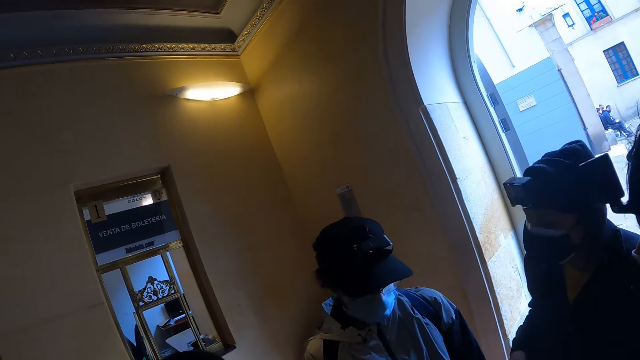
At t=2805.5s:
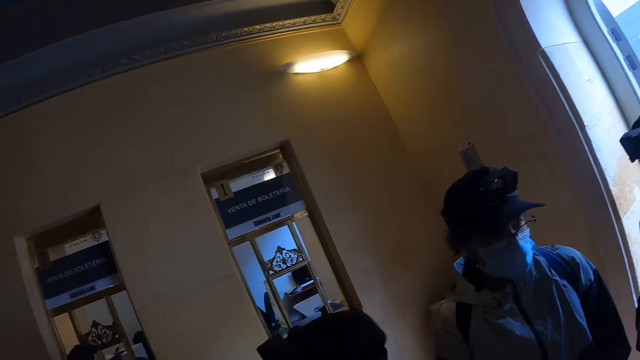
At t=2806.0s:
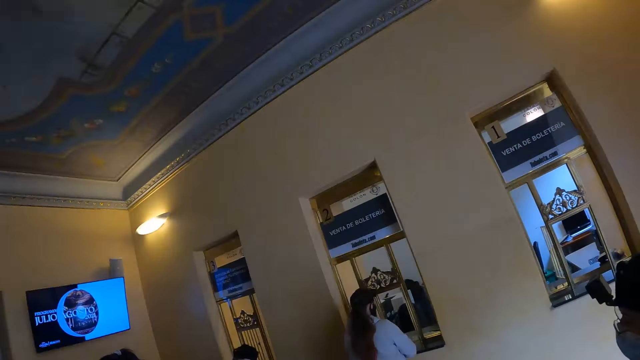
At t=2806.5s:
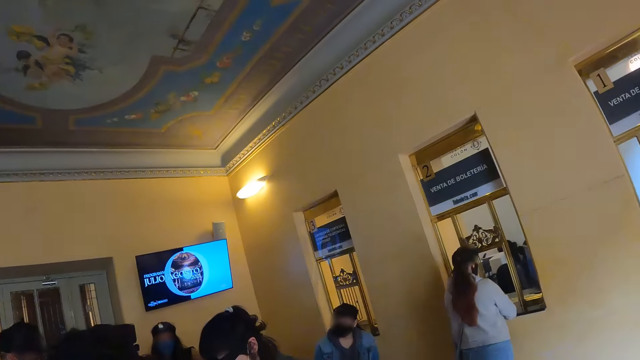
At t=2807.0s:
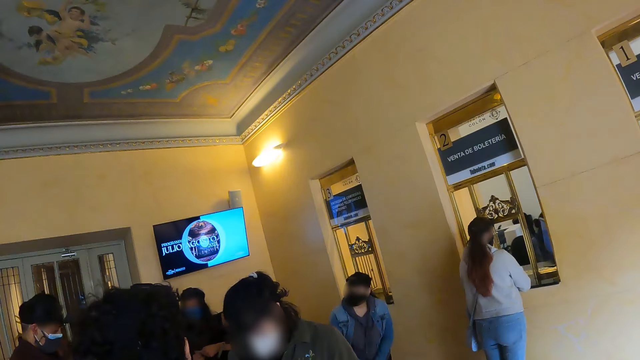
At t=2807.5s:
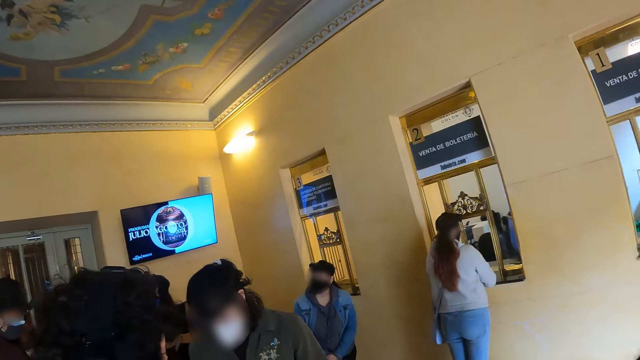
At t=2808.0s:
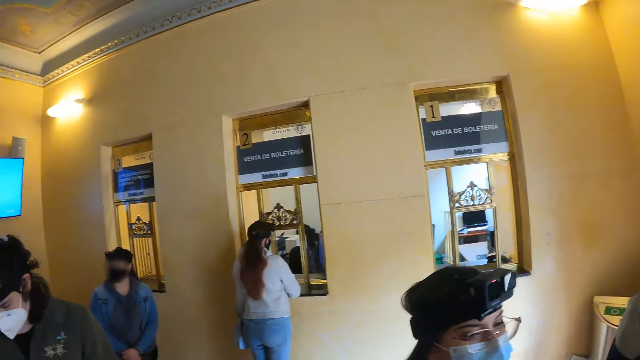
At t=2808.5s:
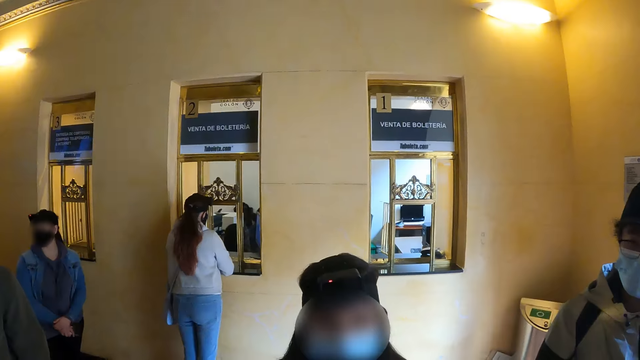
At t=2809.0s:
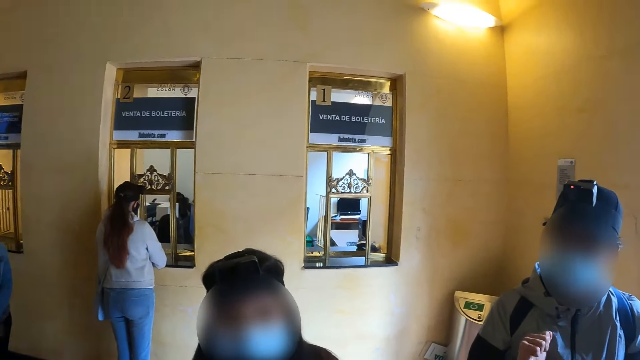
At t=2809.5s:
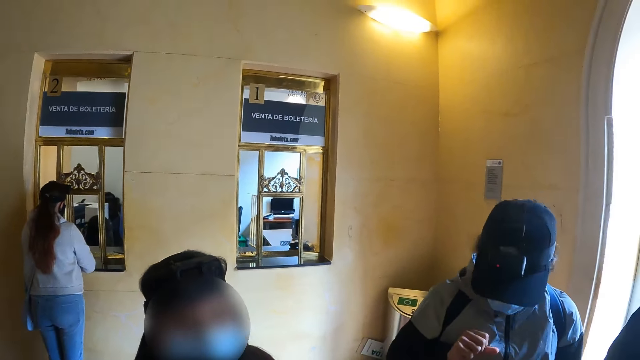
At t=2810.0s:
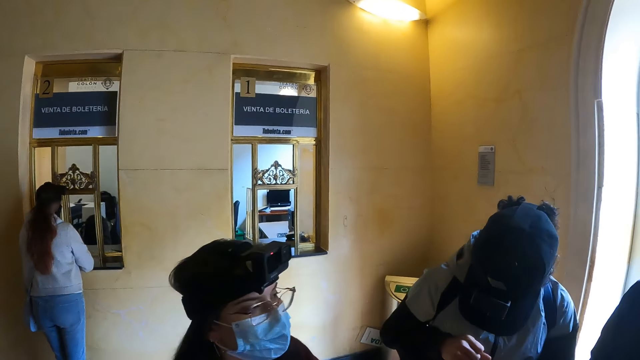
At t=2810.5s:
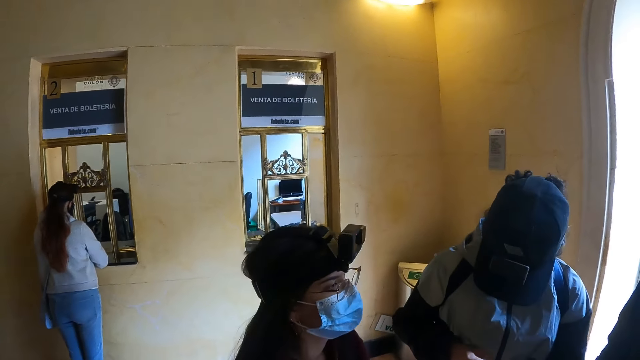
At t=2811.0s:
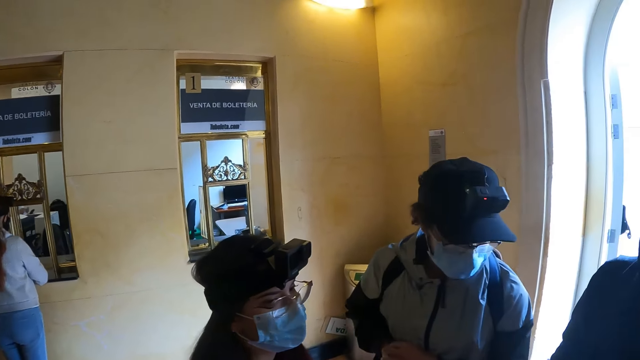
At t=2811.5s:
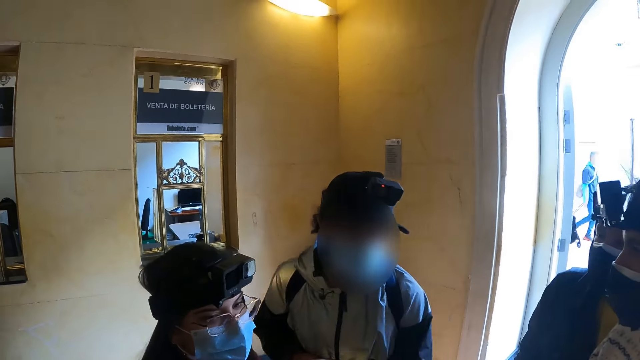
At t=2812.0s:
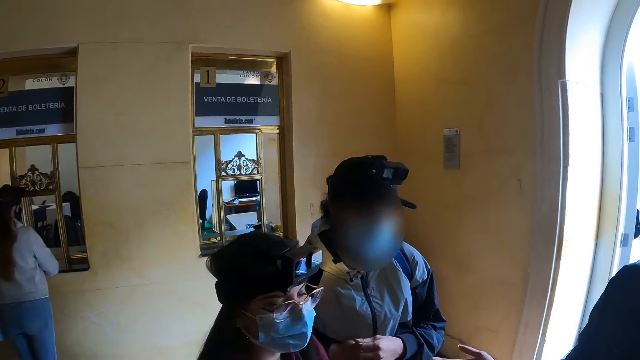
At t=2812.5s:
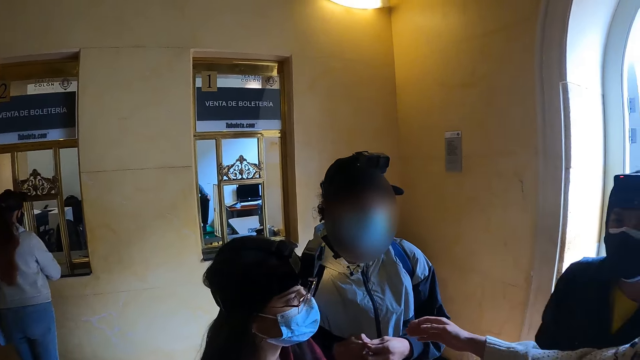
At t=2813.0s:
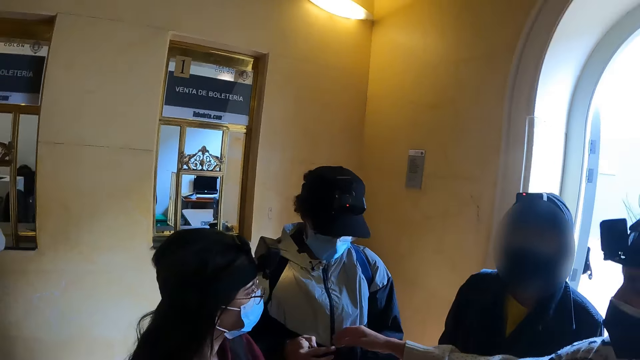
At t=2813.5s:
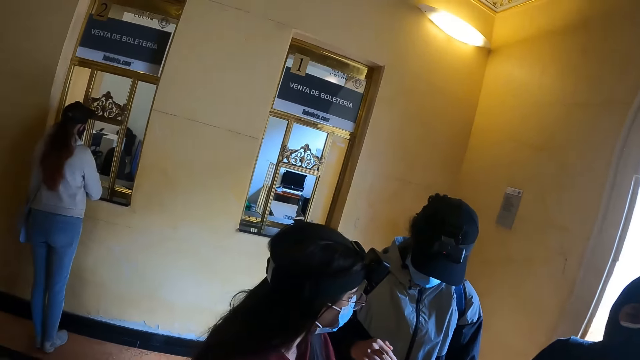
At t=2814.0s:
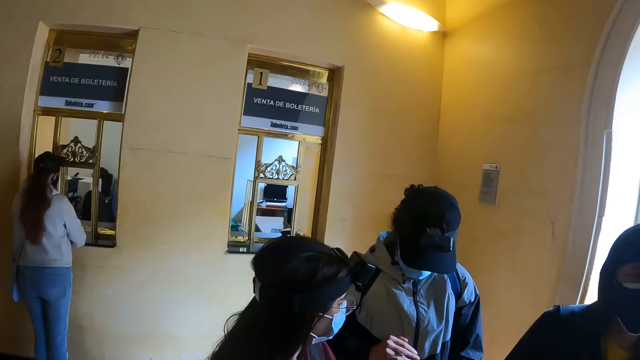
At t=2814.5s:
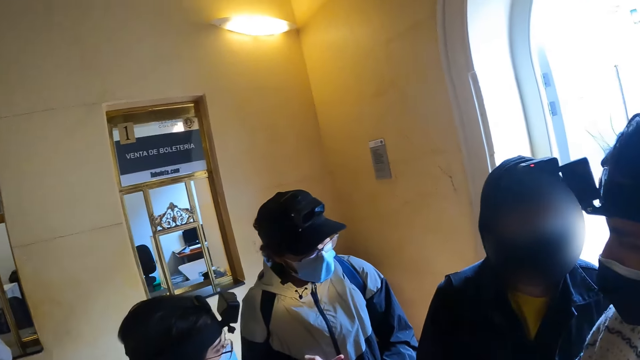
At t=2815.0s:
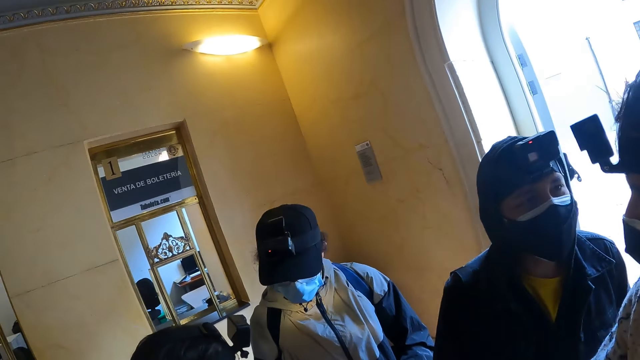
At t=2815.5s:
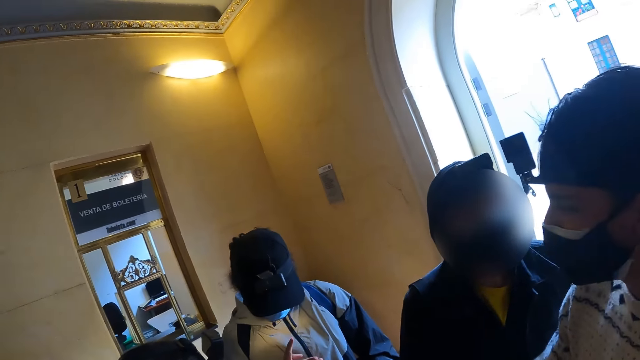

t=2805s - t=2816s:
The camera wearer looks around the building. They look at persons in the building.

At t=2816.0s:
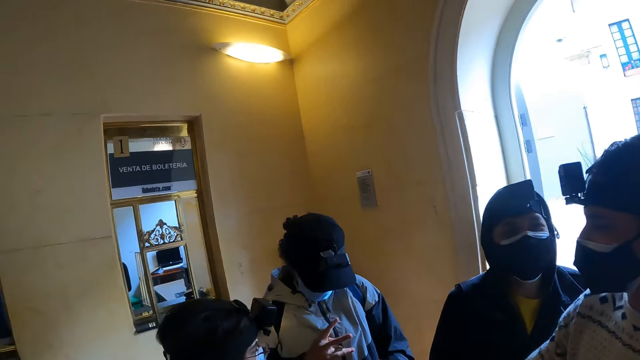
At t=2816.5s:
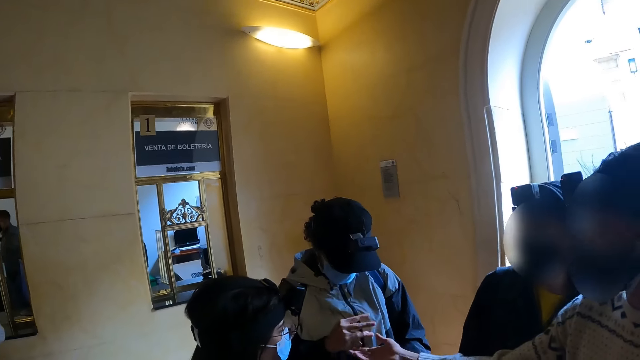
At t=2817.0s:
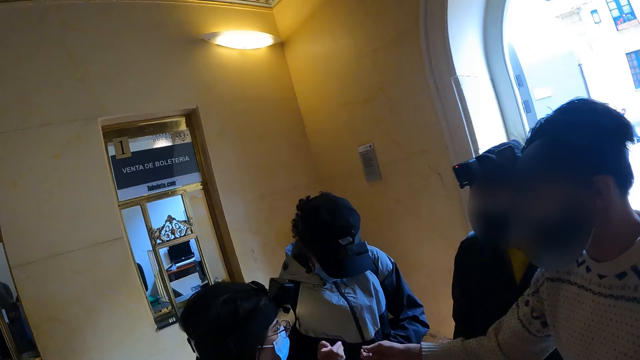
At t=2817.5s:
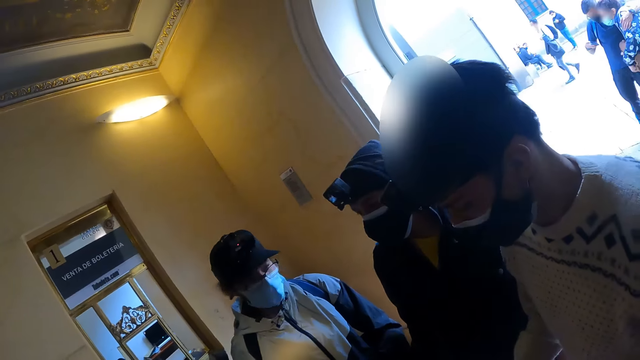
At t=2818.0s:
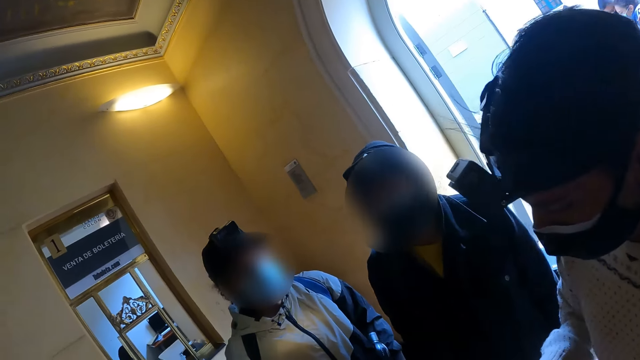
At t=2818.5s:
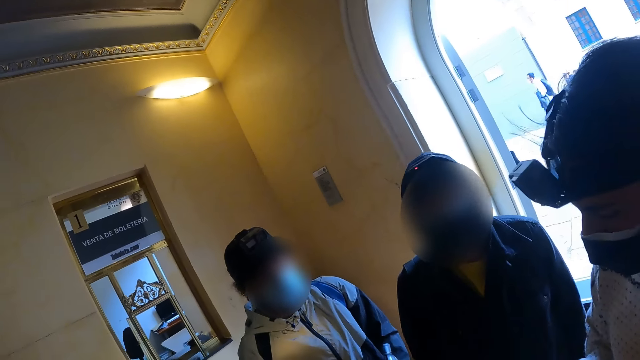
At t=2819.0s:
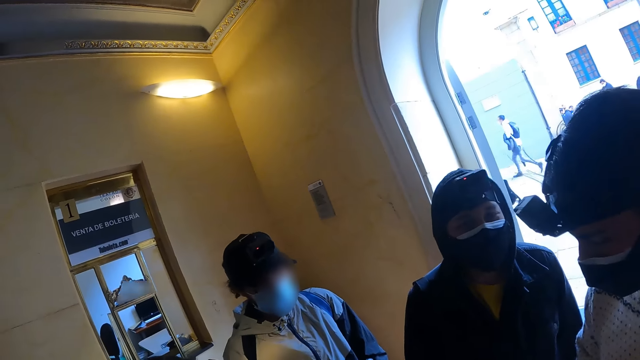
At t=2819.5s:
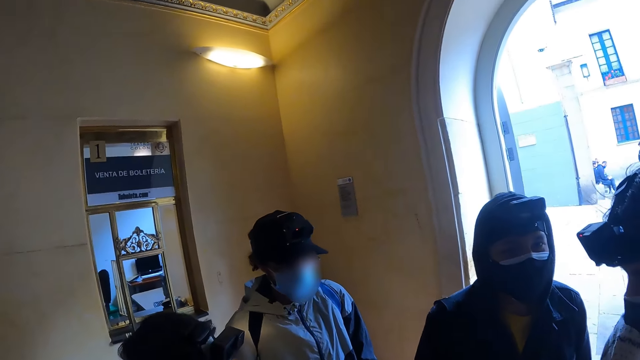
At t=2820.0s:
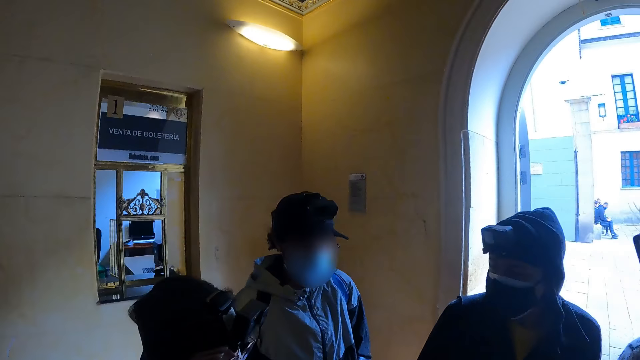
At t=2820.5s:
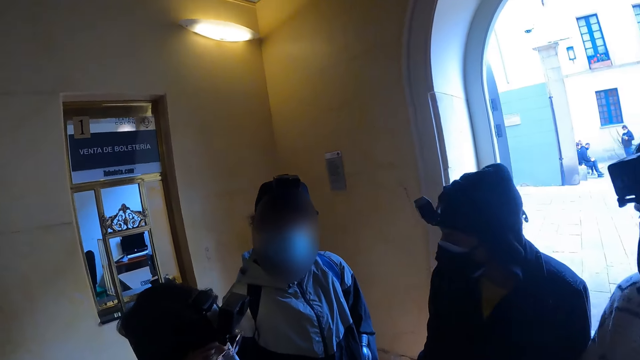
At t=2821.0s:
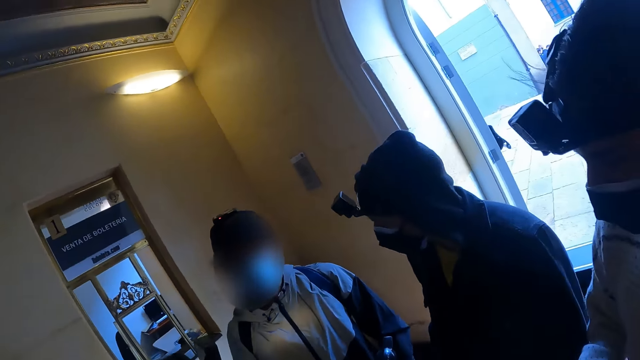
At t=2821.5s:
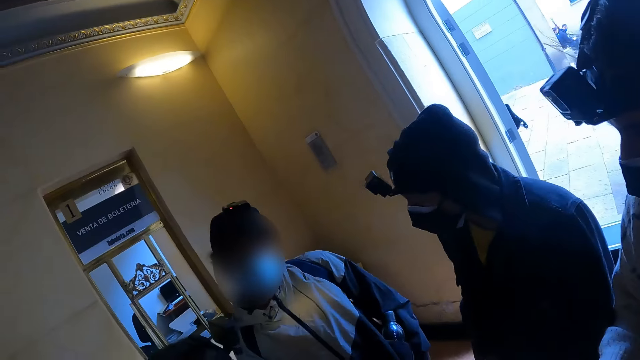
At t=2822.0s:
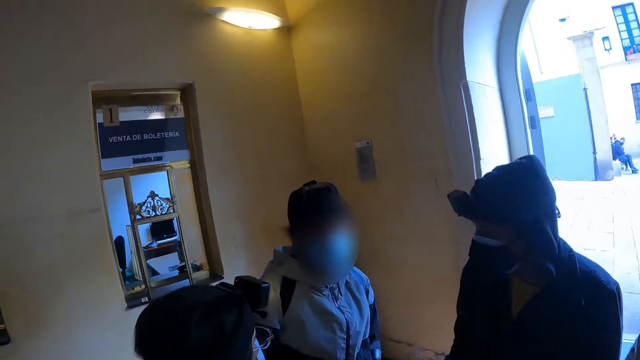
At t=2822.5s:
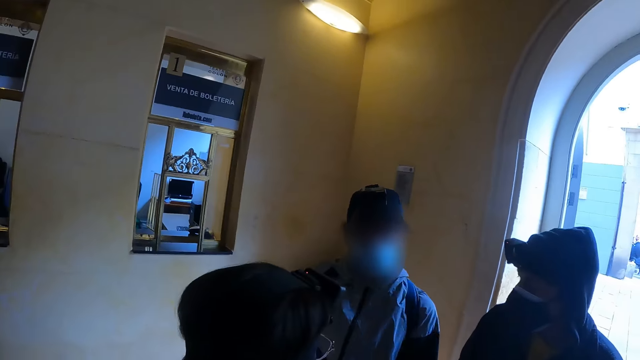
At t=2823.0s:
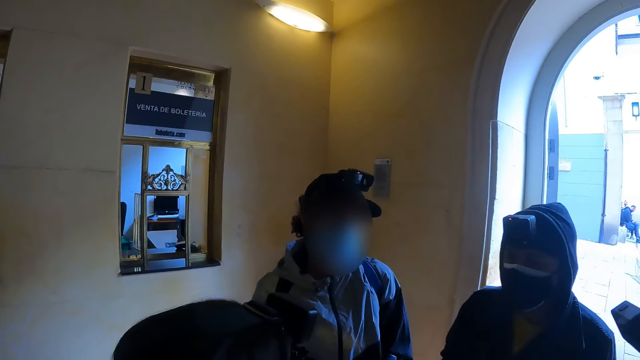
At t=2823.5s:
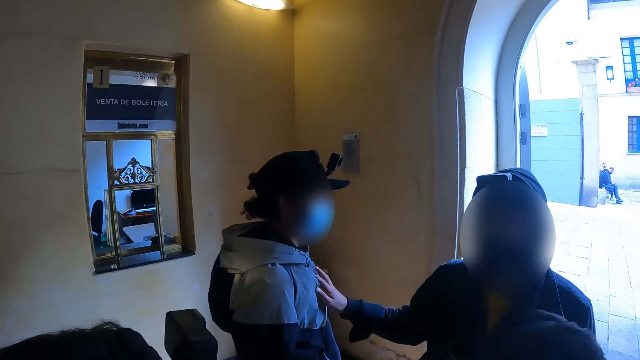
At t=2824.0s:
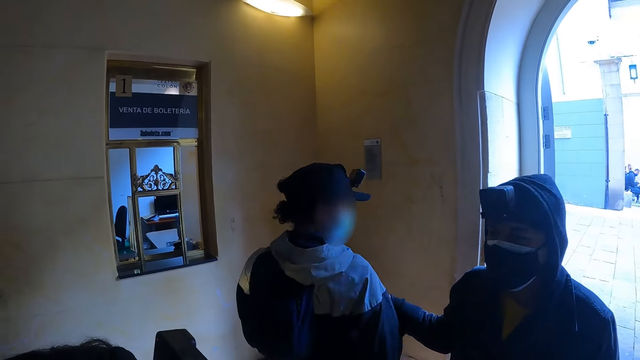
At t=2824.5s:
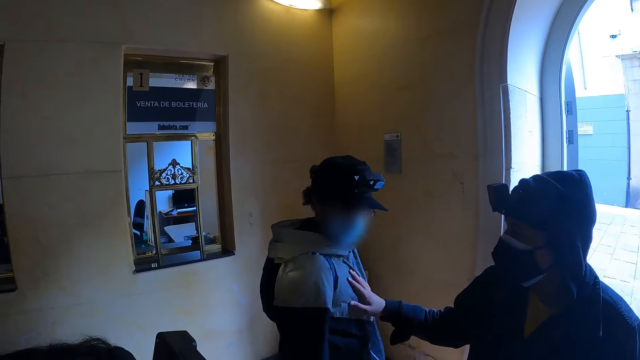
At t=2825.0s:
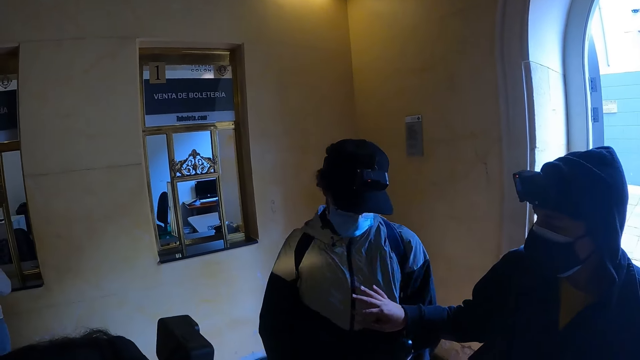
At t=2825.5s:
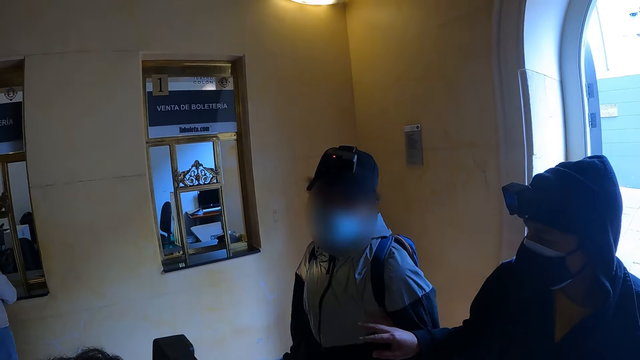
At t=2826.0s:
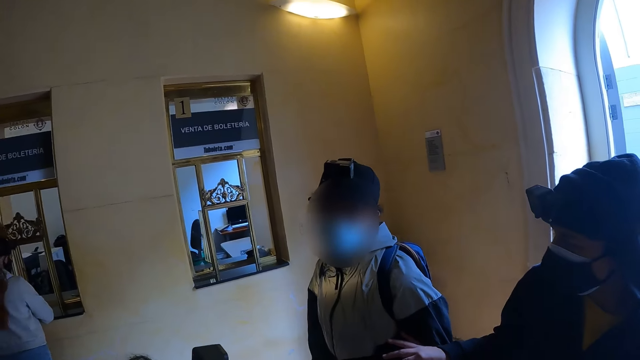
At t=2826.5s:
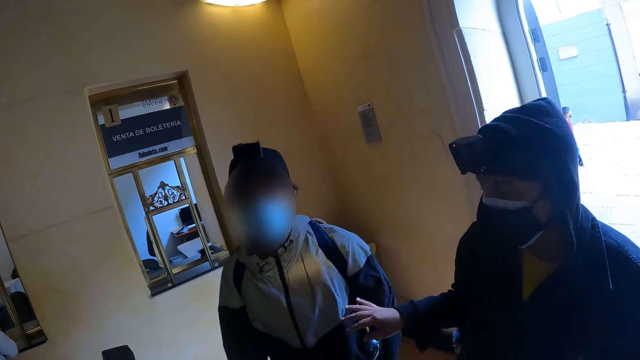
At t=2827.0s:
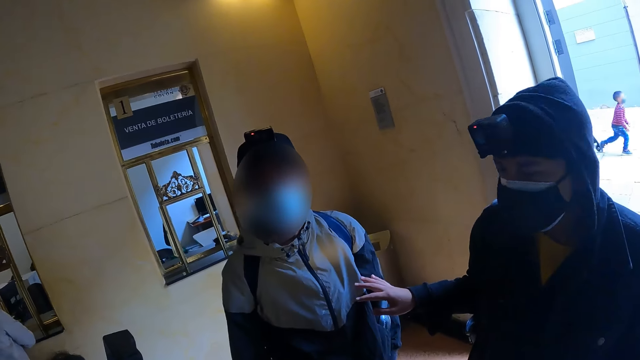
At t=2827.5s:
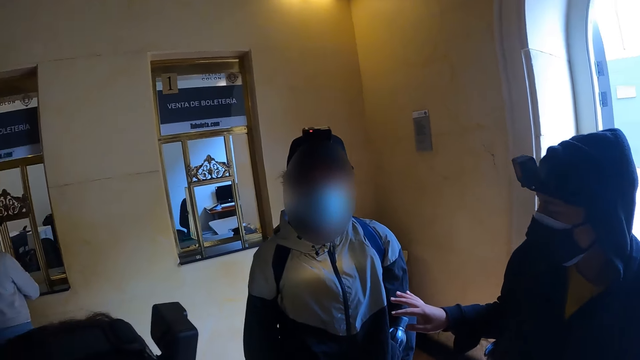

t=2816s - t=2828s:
A person looks at the camera wearer. The camera wearer looks at another person. The other person looks at the camera wearer. The camera wearer looks at persons in the building. The man looks at the camera wearer.
